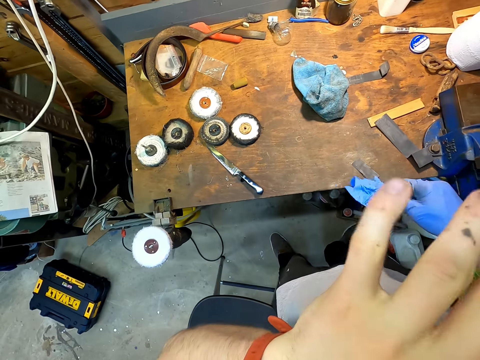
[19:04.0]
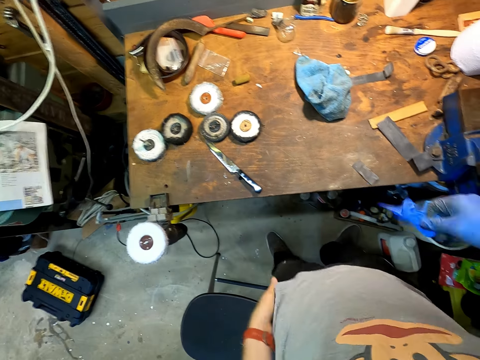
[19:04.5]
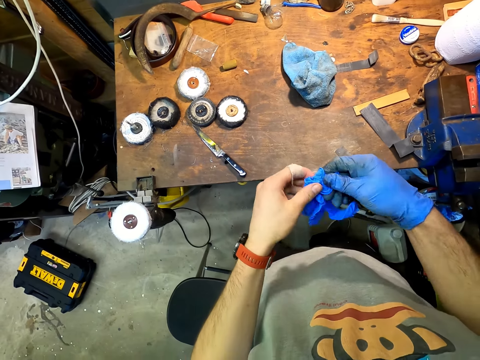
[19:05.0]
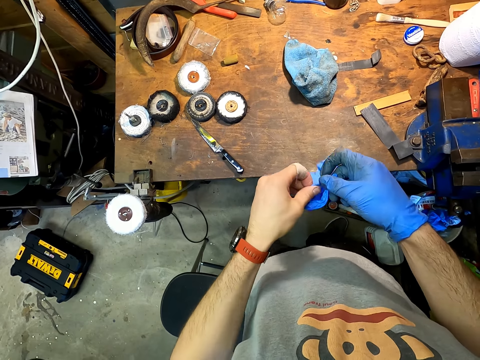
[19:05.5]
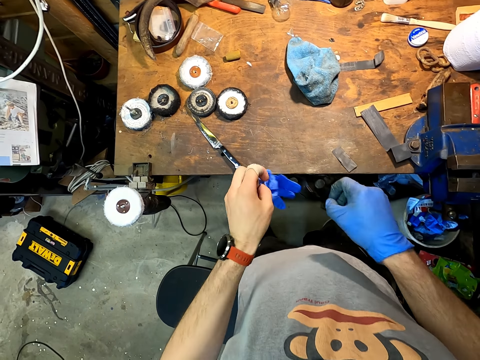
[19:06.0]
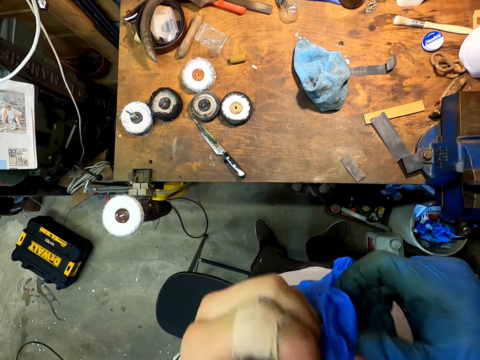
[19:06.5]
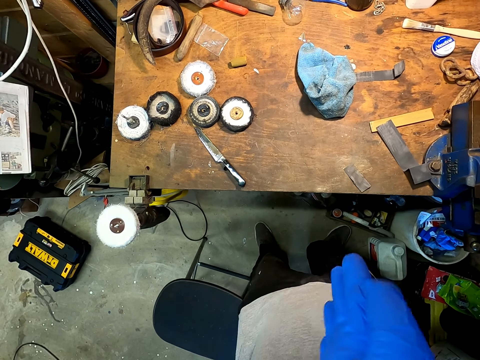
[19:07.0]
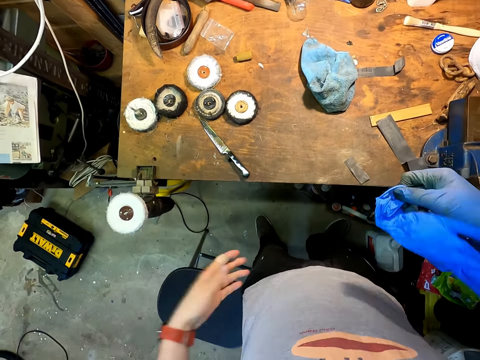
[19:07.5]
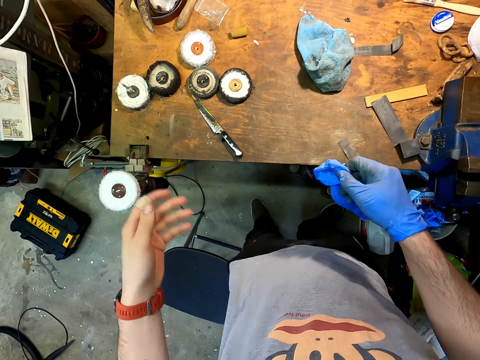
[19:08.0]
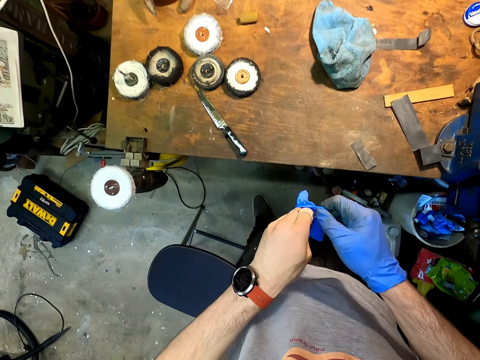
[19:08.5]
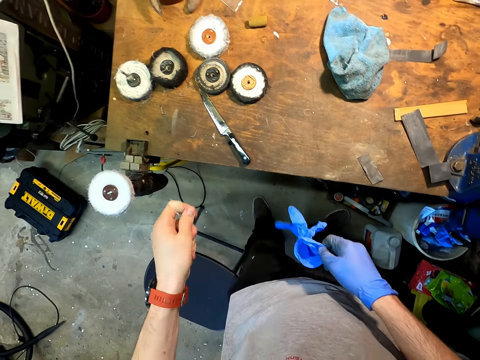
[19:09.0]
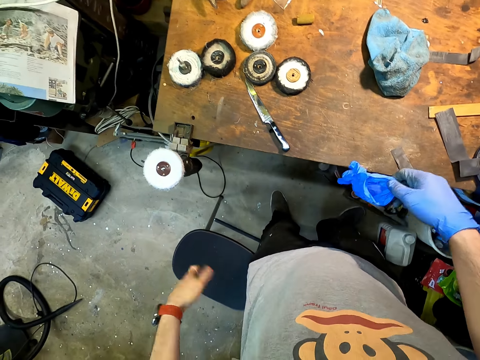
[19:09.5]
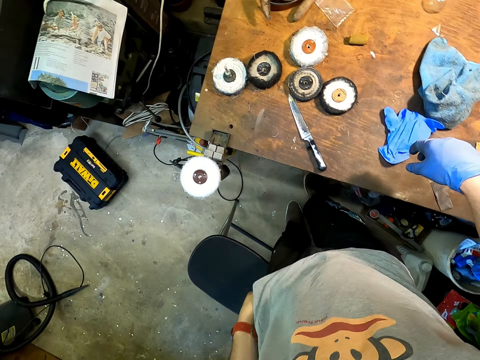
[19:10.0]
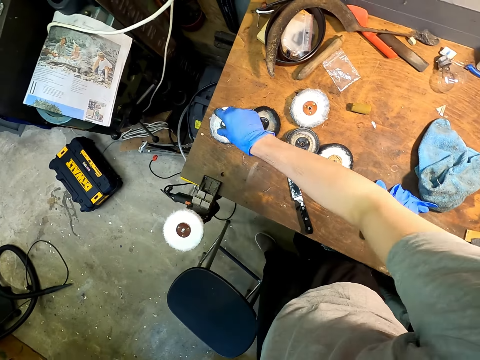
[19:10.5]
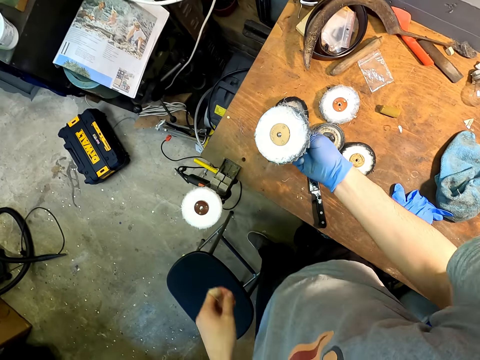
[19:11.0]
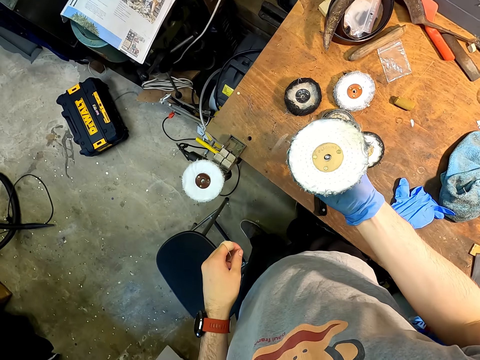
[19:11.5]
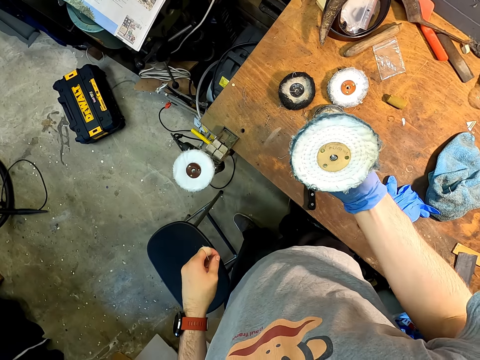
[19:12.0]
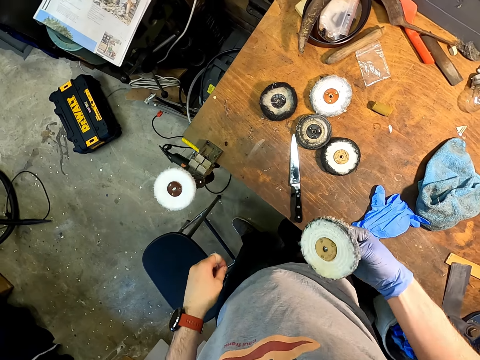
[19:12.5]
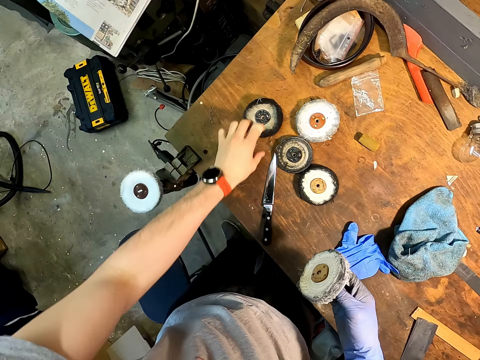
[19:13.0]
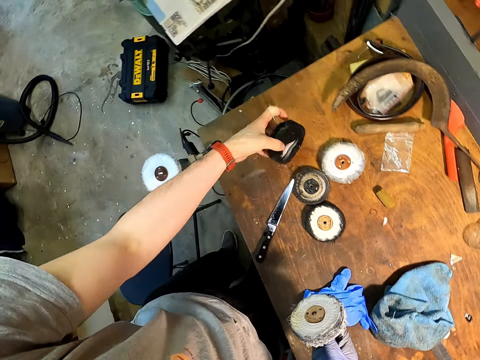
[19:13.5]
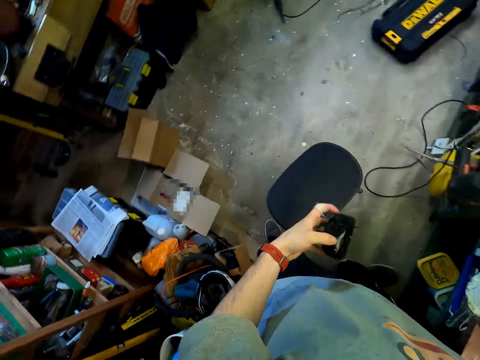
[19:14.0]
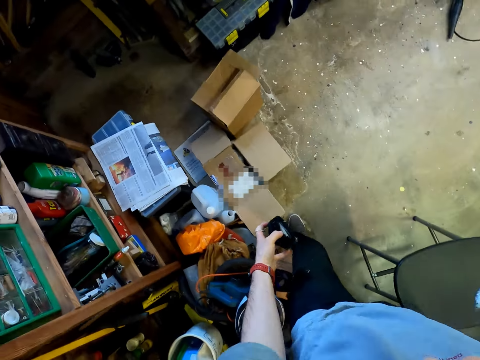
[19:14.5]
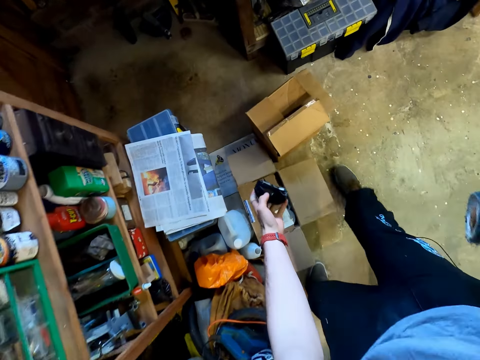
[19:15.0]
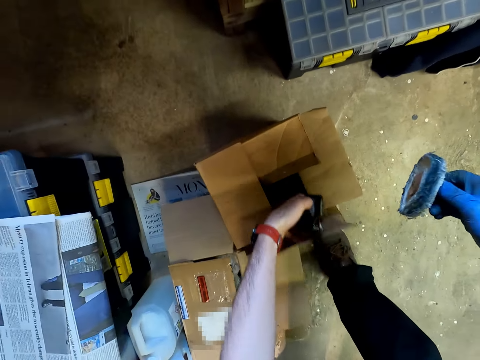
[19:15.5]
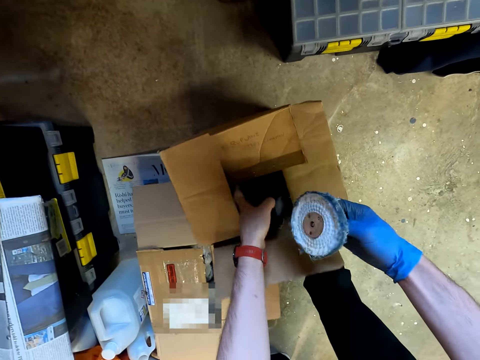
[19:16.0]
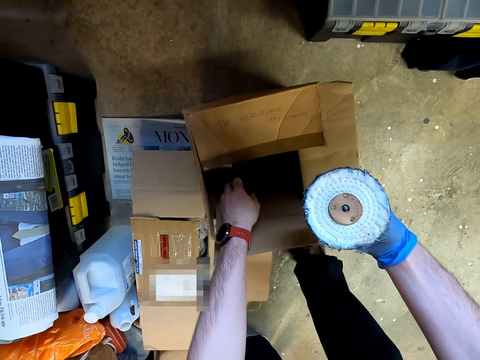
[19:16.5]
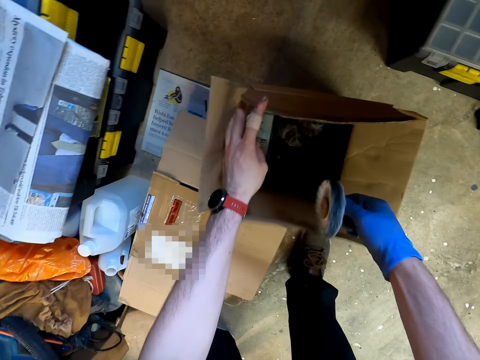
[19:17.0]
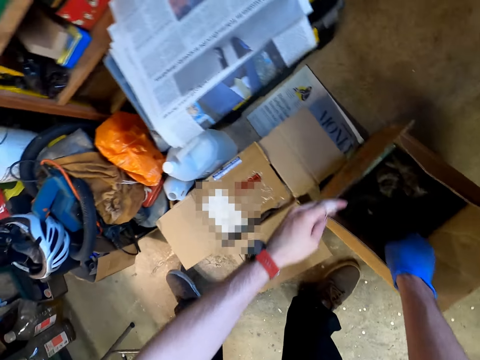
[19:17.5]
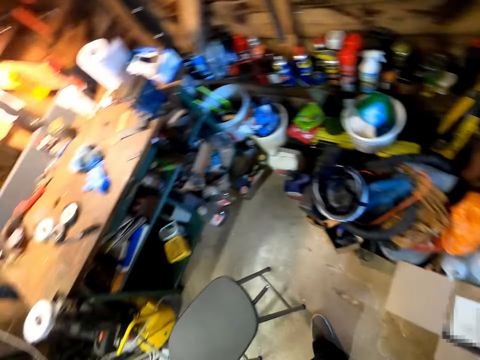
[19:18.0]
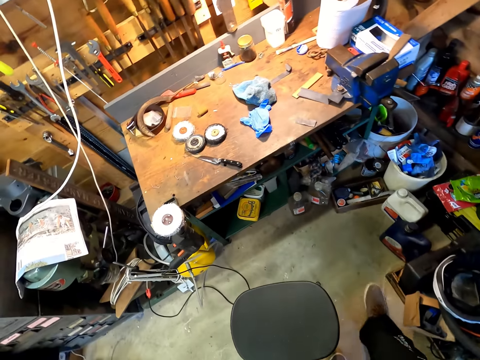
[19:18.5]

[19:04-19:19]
The camera wearer blows the hand. They blow the glove. They put on the hand glove. They place the glove on the table. They pick up a knife sharpener pad. They pick up the knife sharpener pad again. They put the knife sharpener pad in the box.

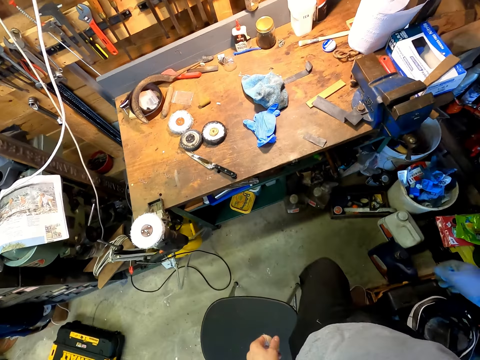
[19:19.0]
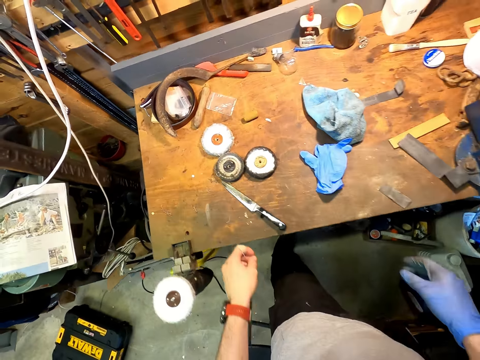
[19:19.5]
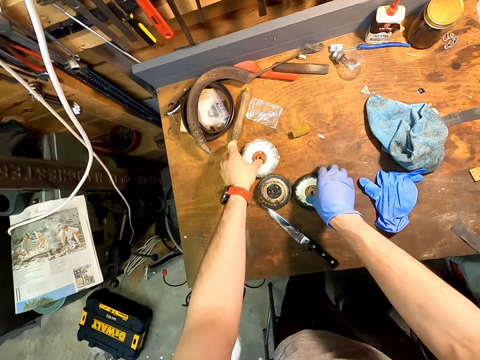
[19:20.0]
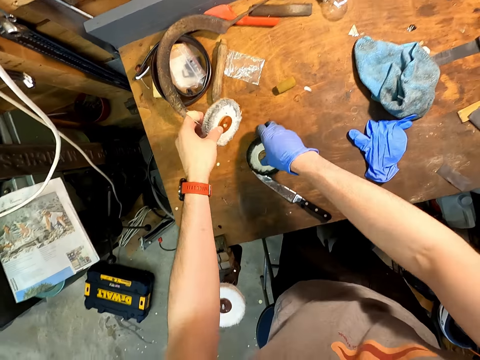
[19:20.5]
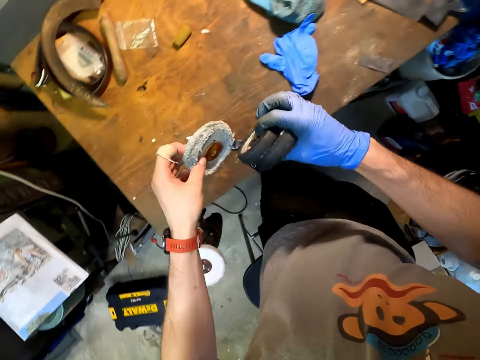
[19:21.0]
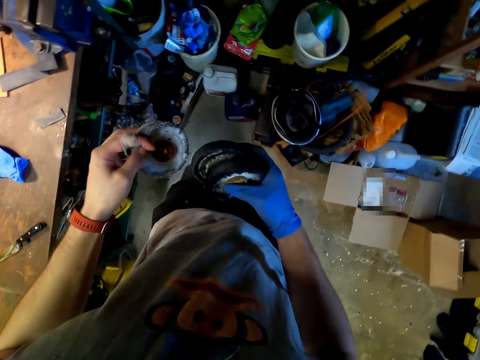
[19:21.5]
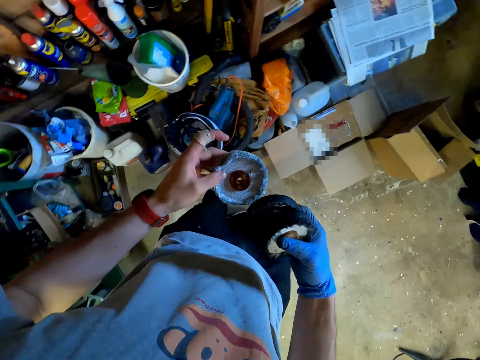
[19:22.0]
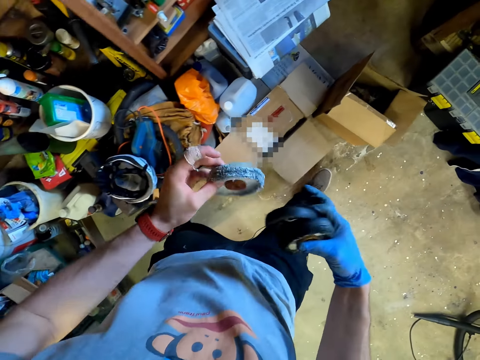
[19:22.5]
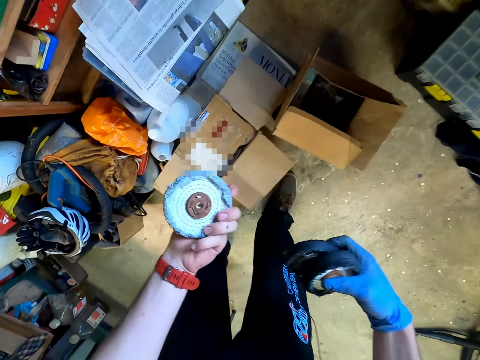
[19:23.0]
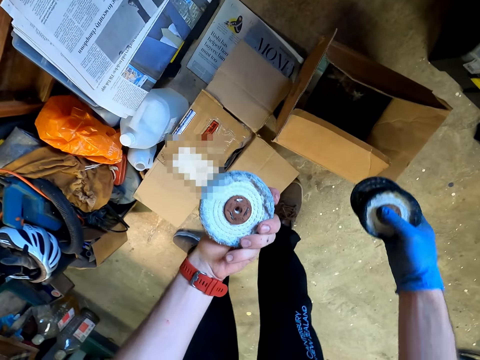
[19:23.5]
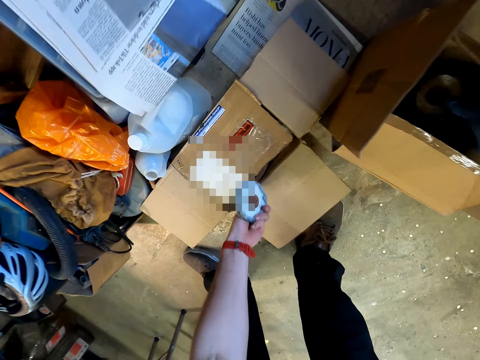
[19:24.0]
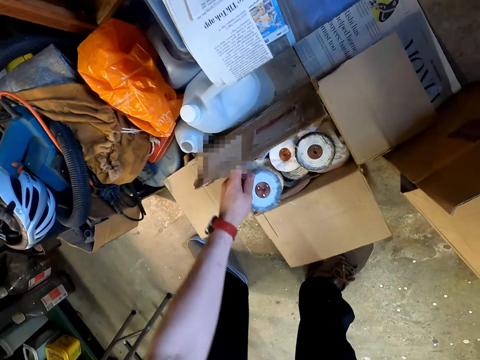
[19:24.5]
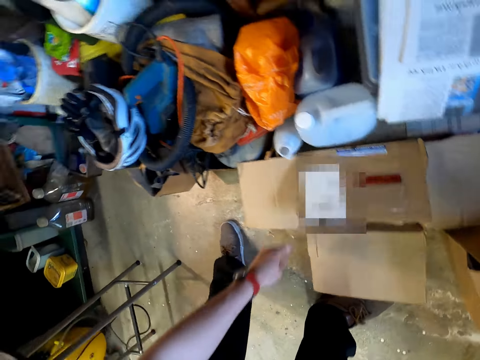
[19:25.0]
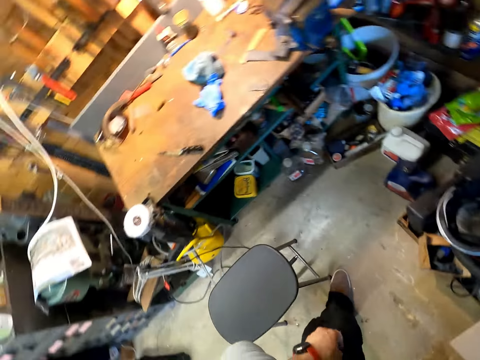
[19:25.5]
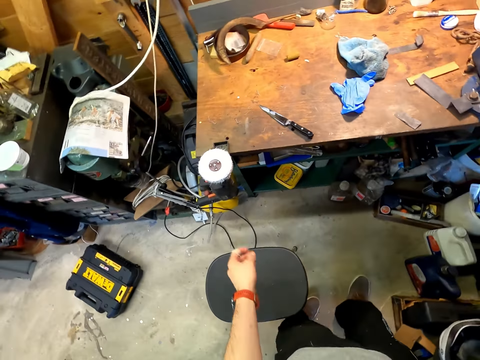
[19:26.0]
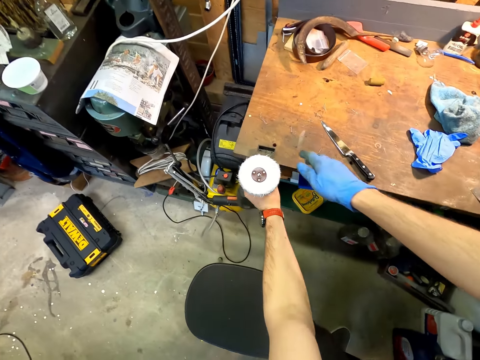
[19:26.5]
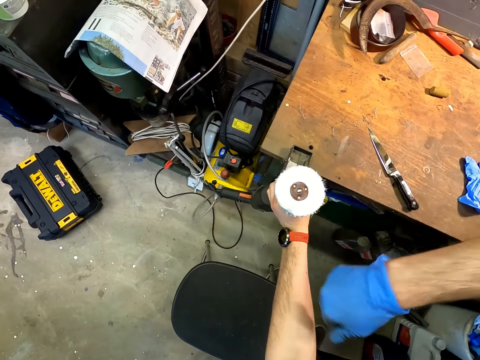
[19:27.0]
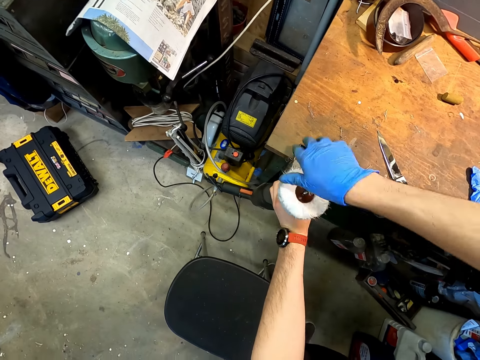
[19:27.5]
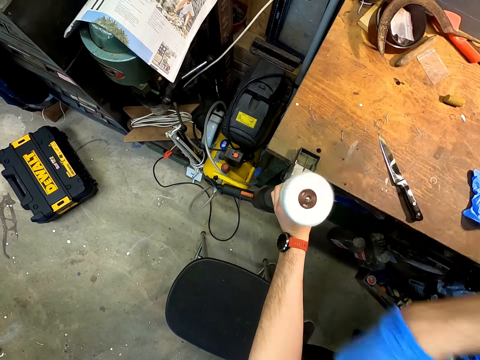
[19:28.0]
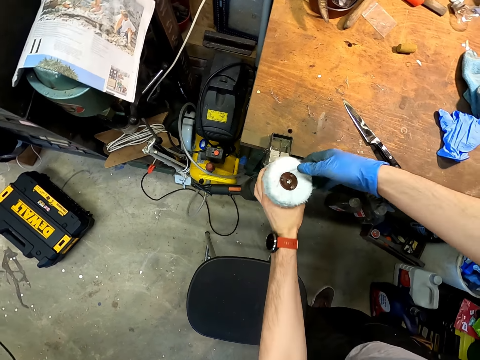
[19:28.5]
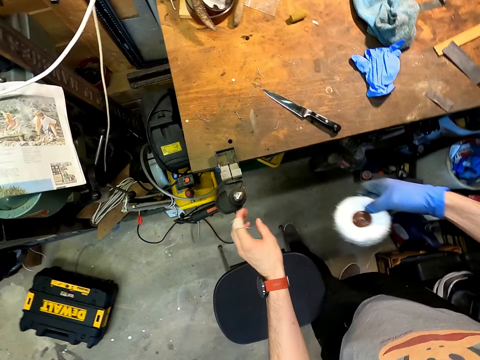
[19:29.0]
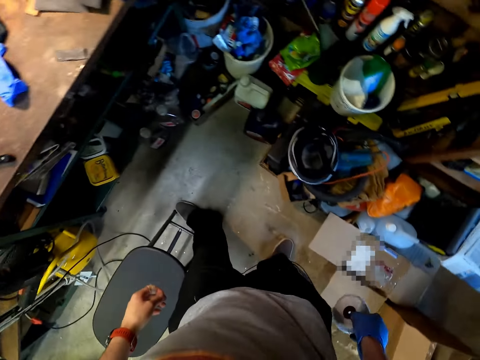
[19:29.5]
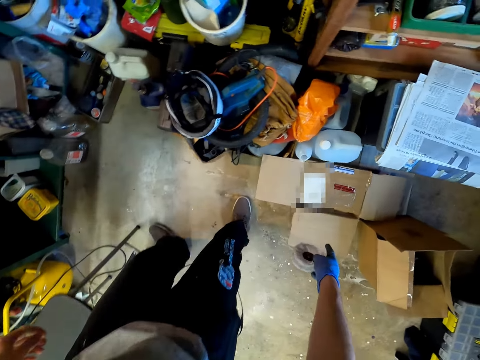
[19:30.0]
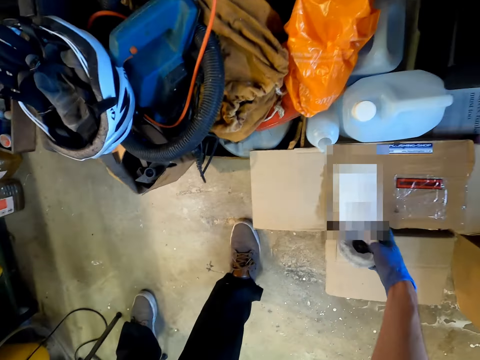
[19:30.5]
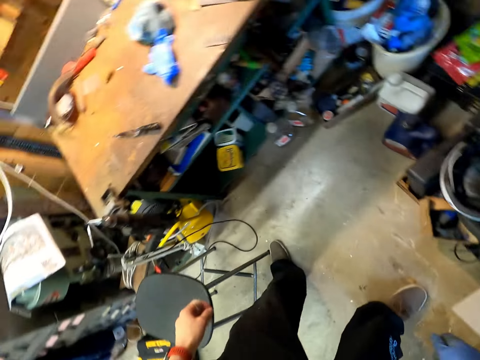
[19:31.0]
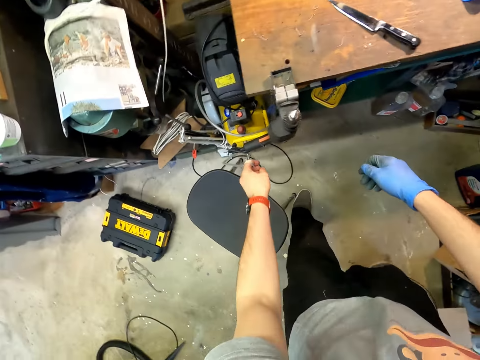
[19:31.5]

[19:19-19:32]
The camera wearer picks up the knife sharpener pads from the table. They put the knife sharpener pads in the box. They remove the knife sharpener pad on the machine. They put the knife sharpener pad in the box.
